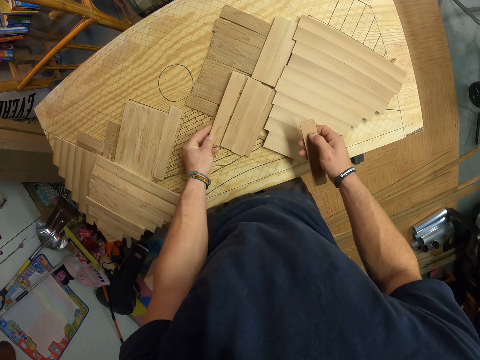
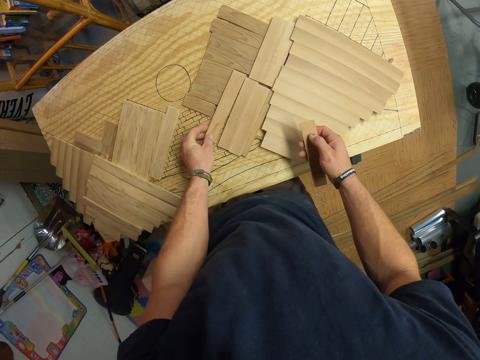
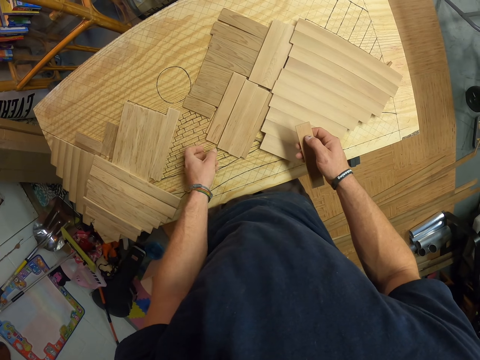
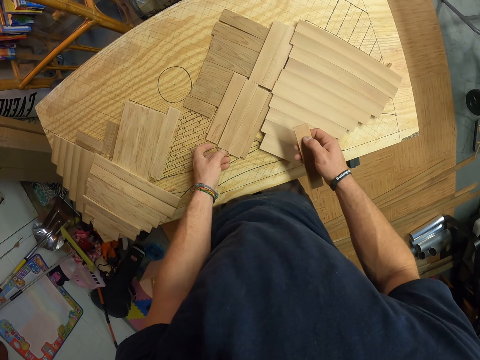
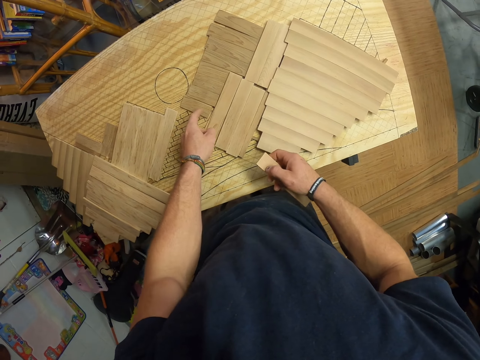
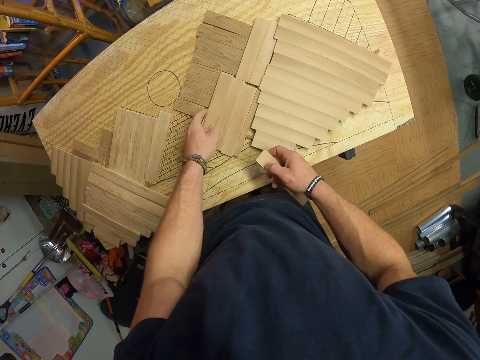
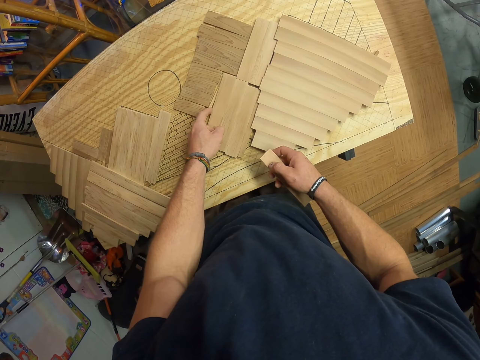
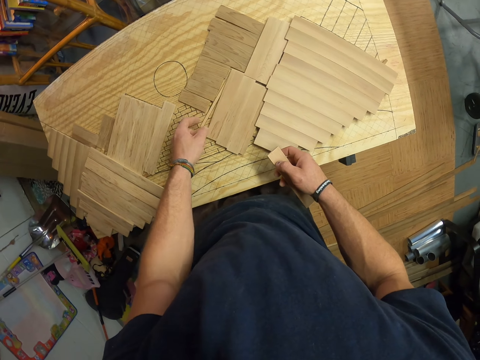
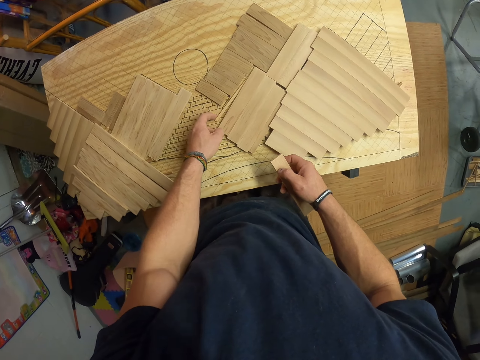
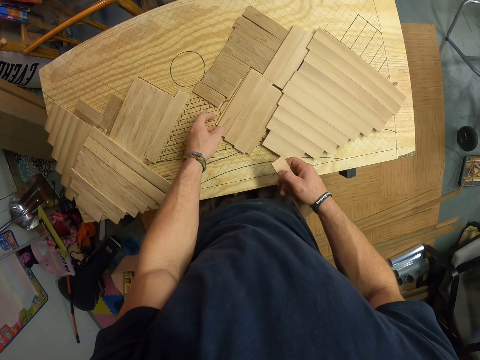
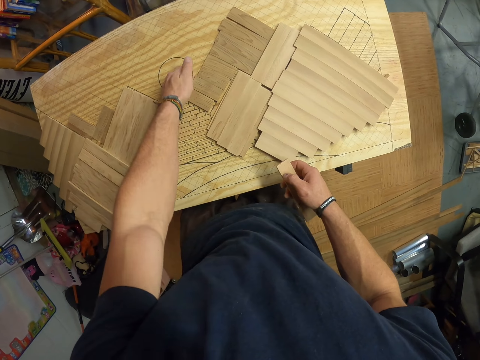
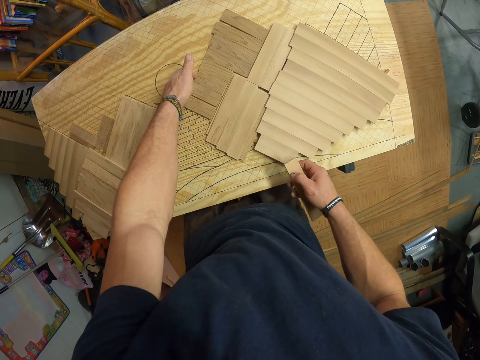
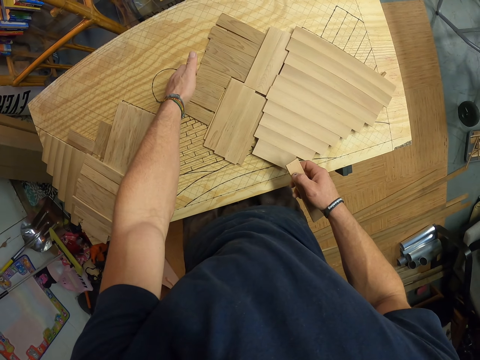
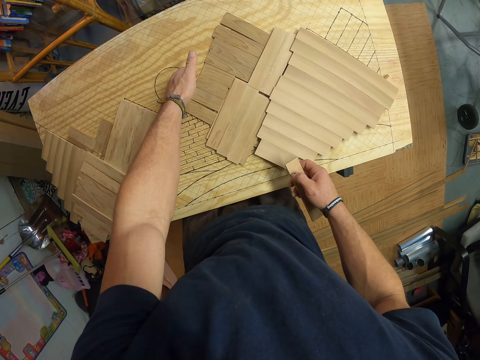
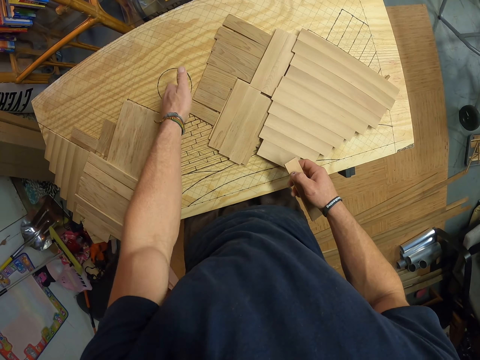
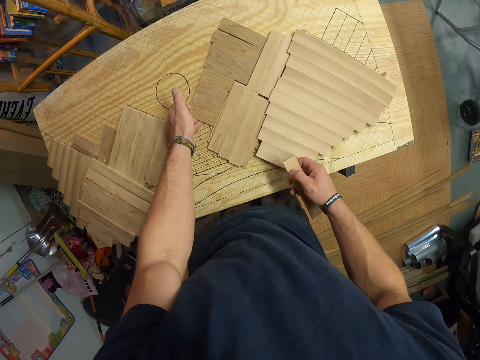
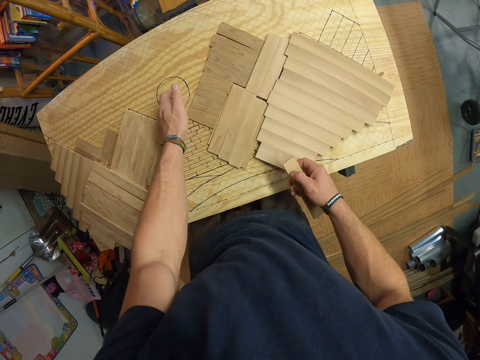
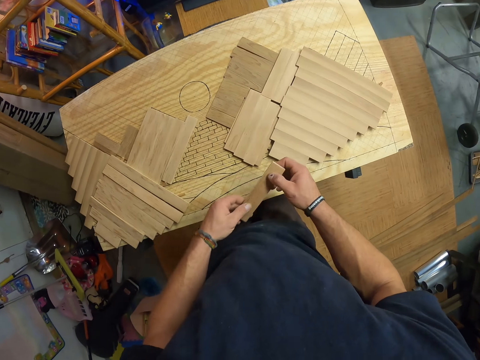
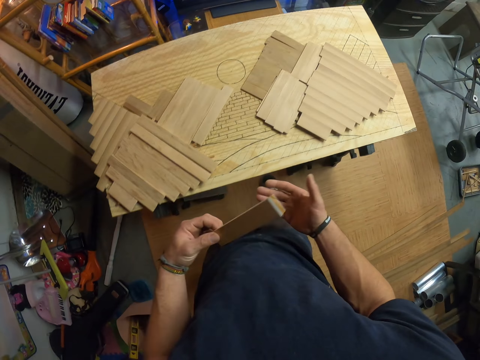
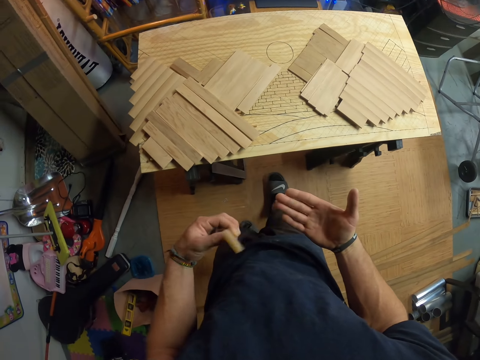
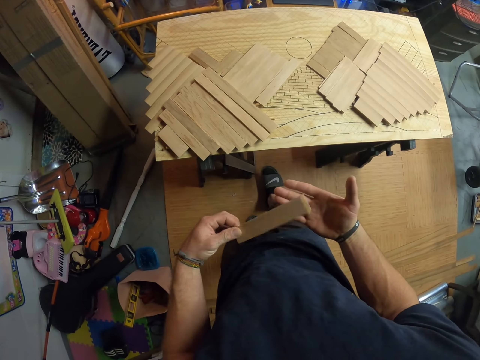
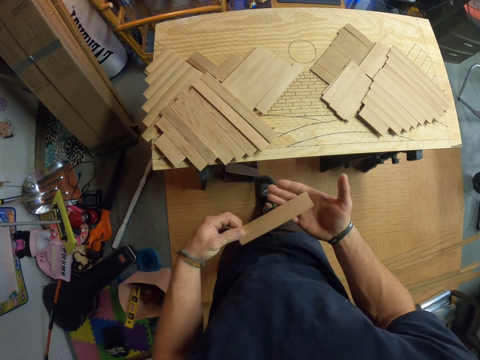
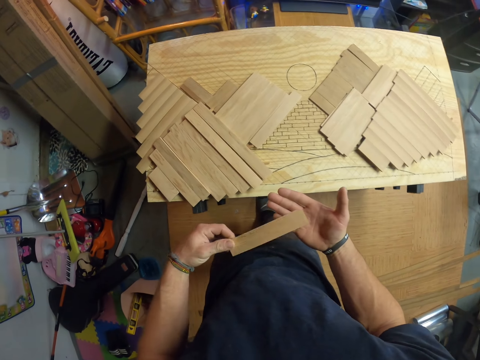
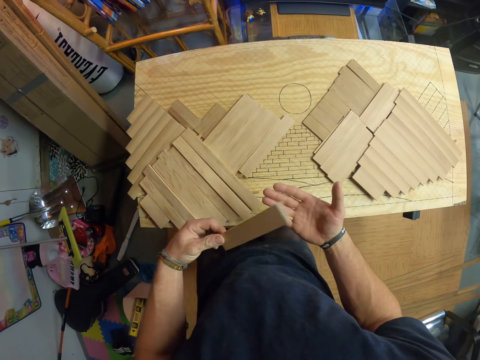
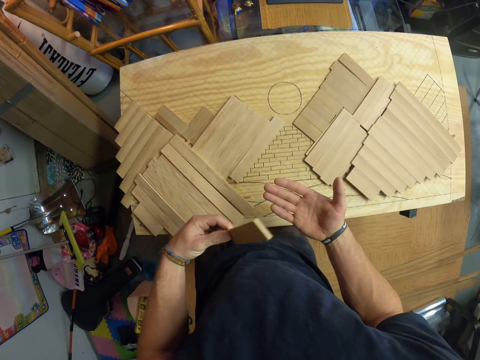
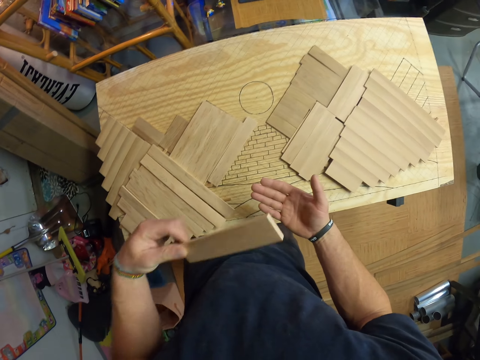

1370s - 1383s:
The camera wearer moves the wood. He adjusts the stack of wood on the board with his left hand. He passes the wood plank in his right hand to his left hand. He holds the wood with both hands. He taps his right hand with the wood plank in his left hand.

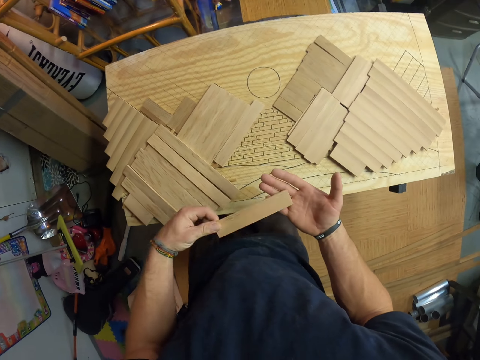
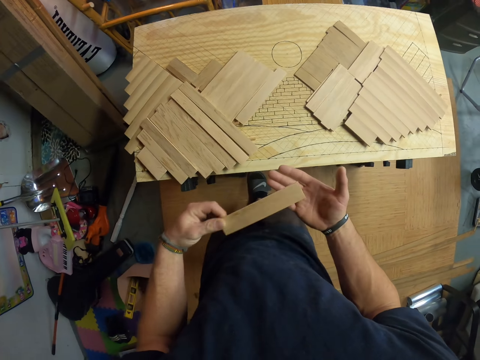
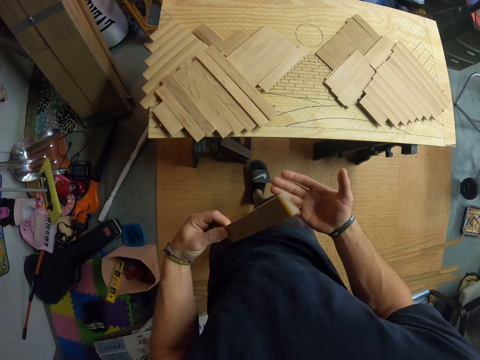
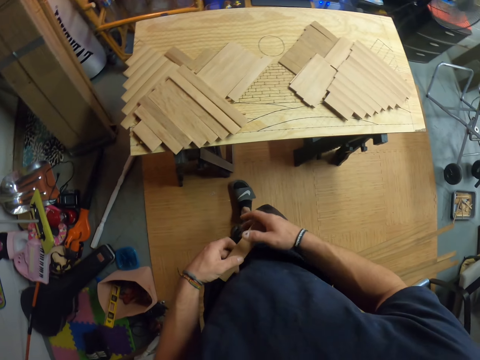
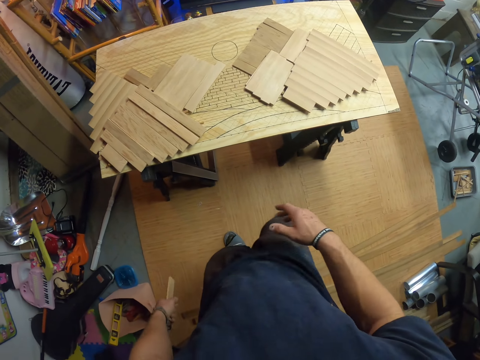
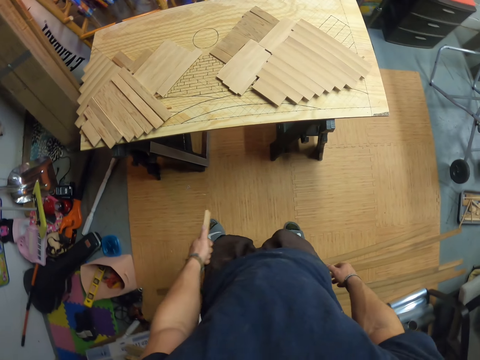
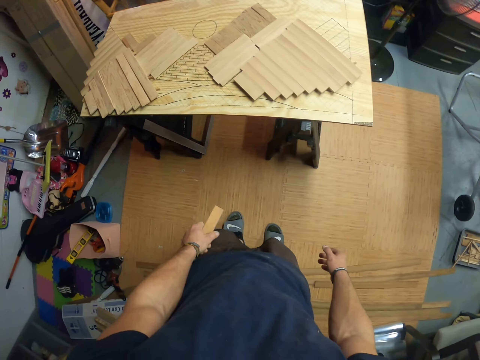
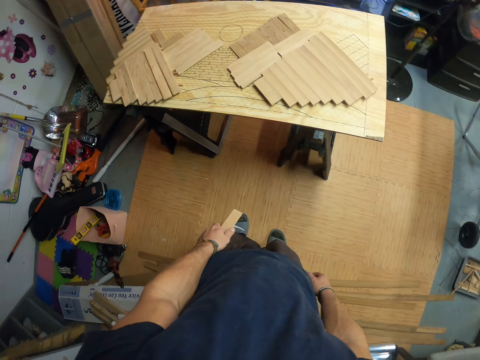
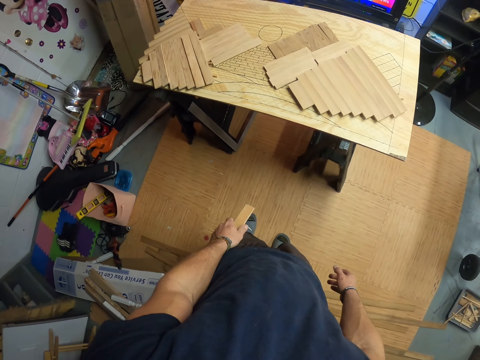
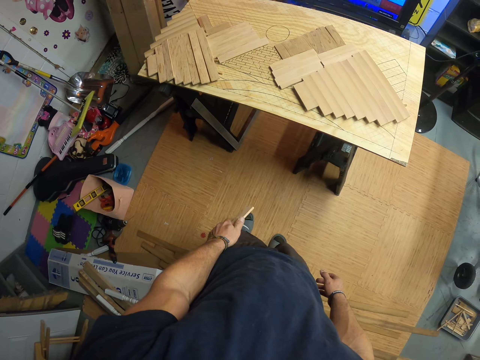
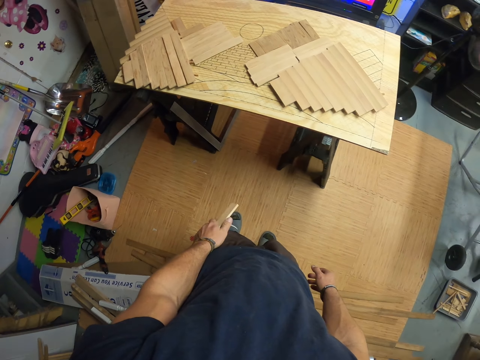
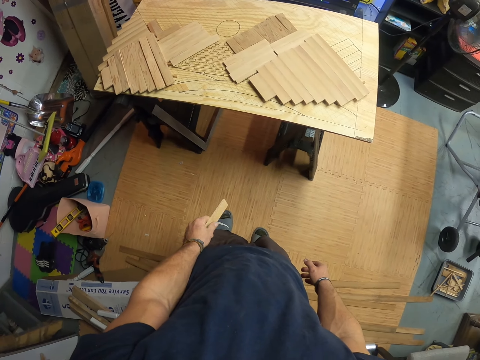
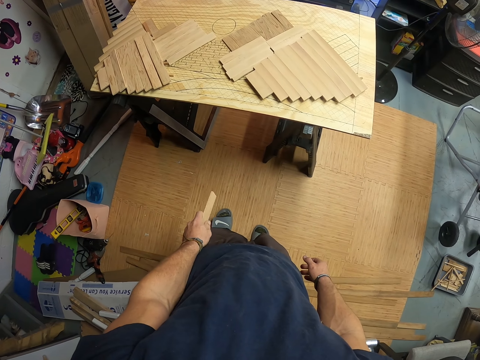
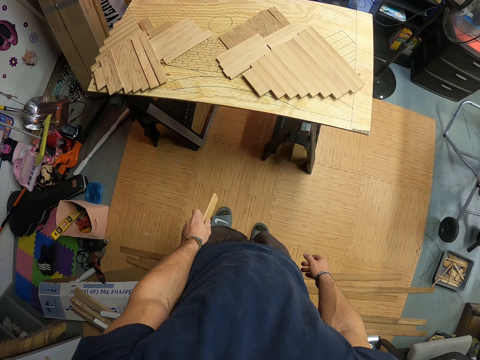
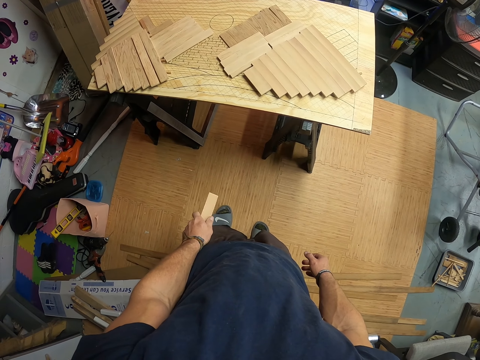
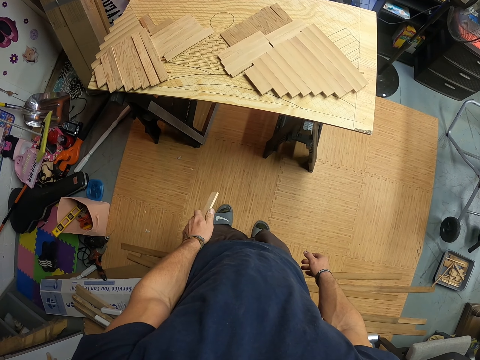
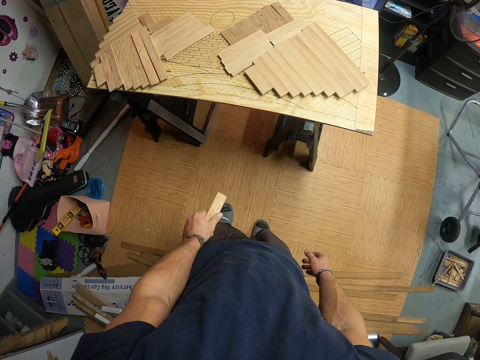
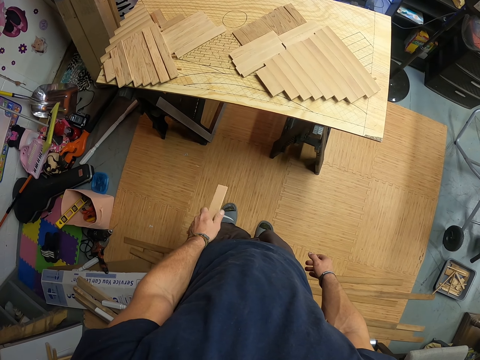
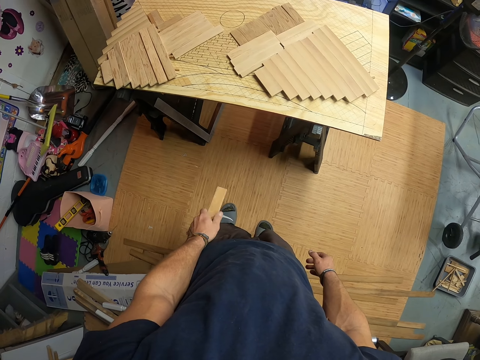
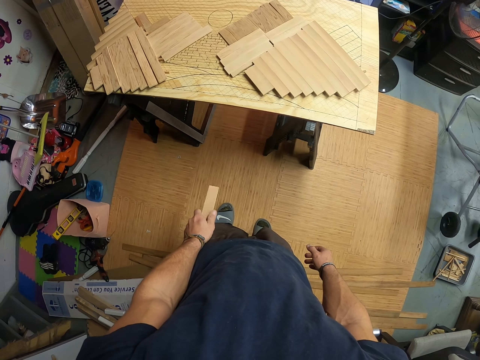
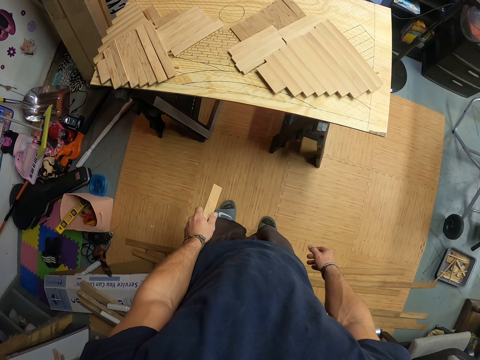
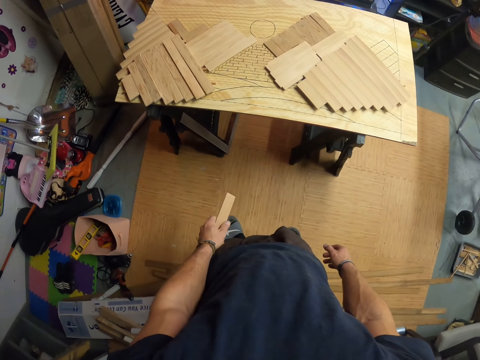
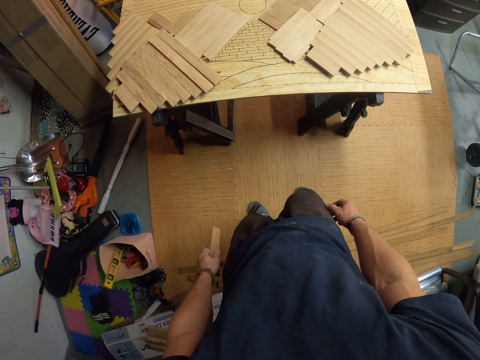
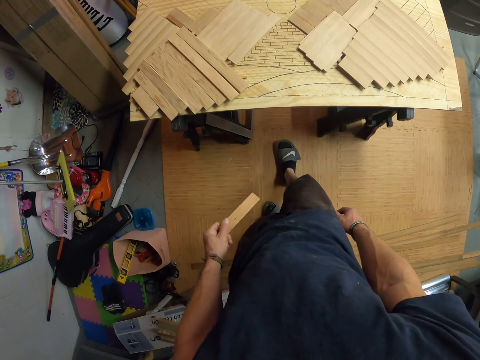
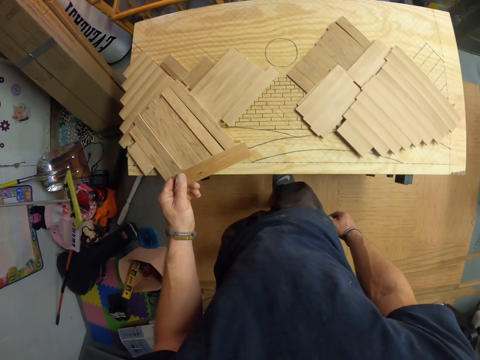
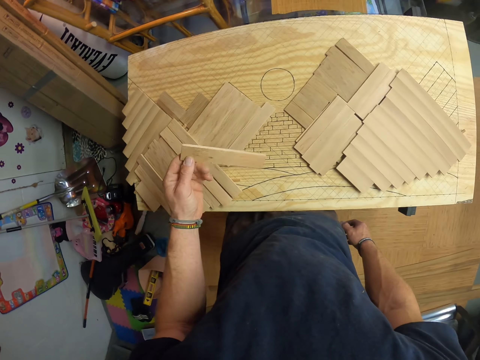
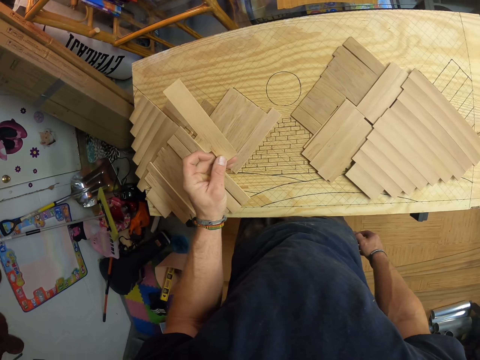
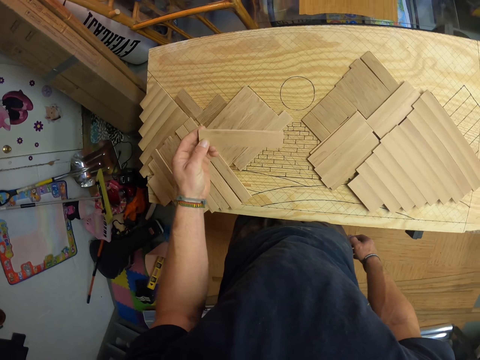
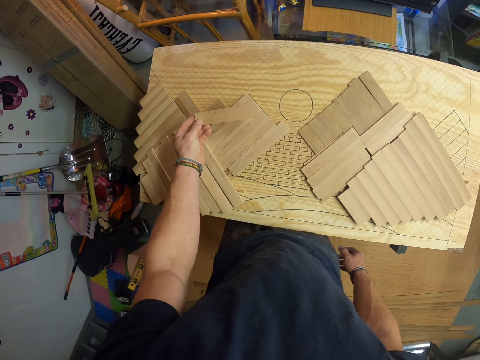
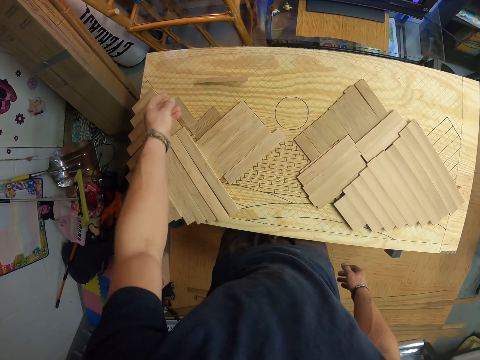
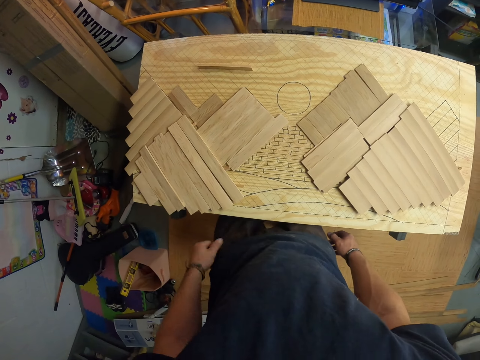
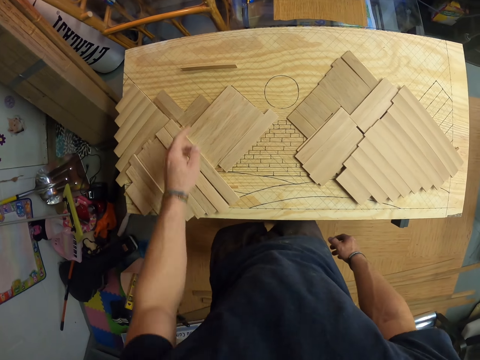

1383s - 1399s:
The camera wearer holds the wood with his left hand, walks, and moves the wood in his hand. He walks. He turns the wood. He drops the wood plank in his left hand on the board. He moves his hand.
